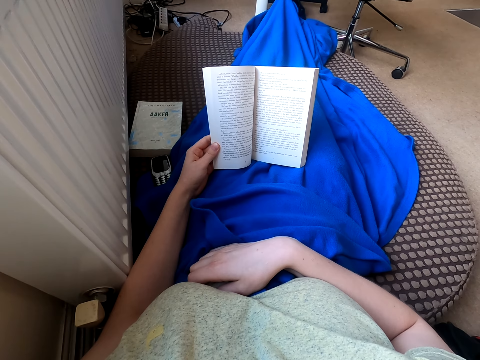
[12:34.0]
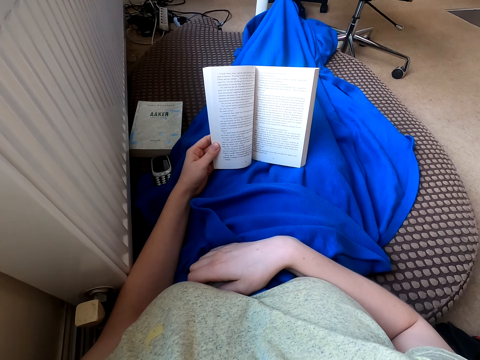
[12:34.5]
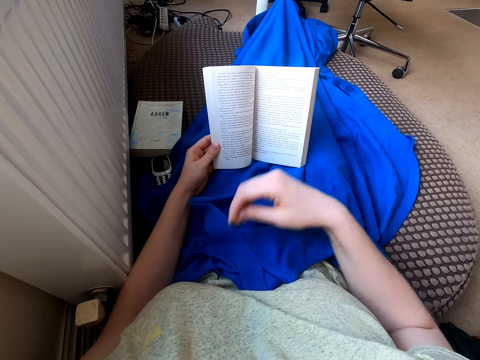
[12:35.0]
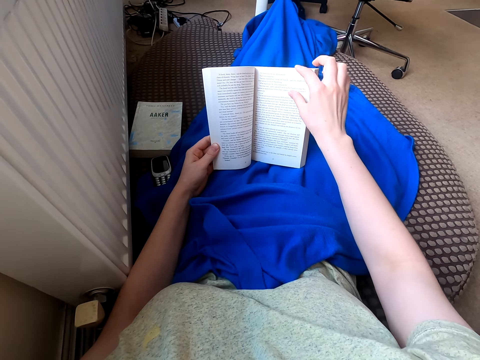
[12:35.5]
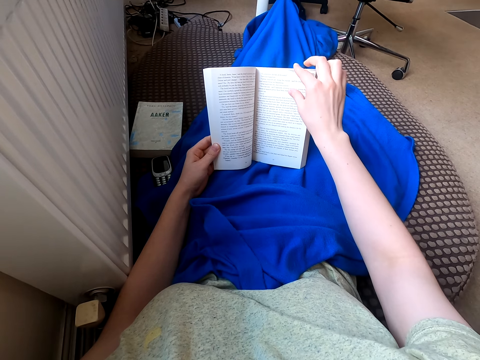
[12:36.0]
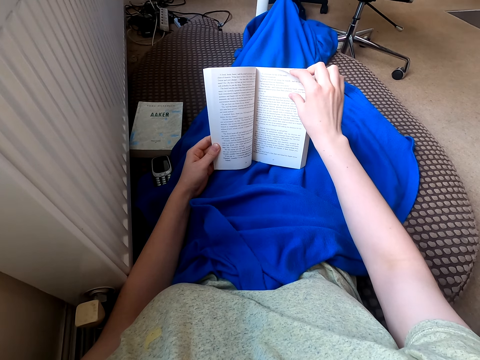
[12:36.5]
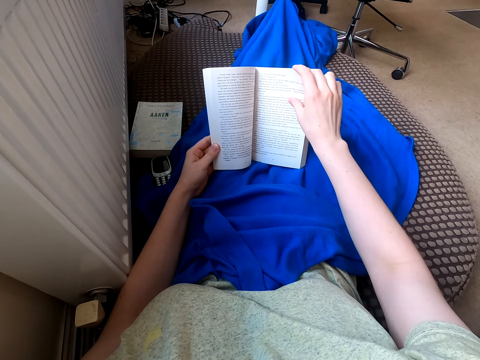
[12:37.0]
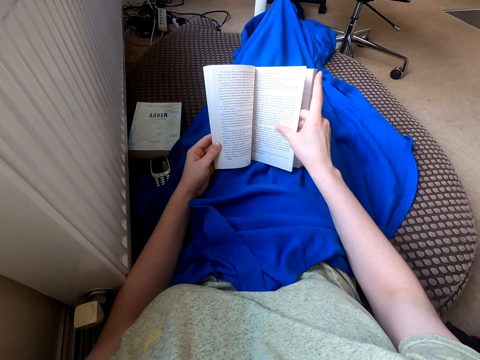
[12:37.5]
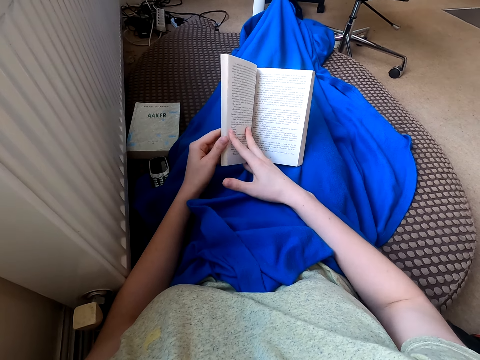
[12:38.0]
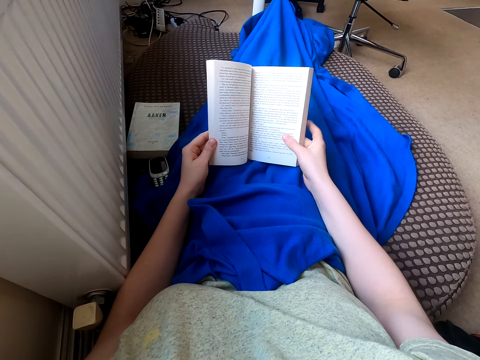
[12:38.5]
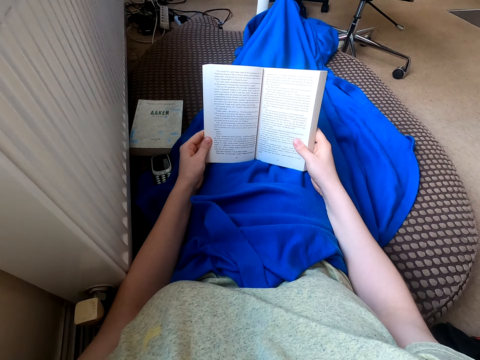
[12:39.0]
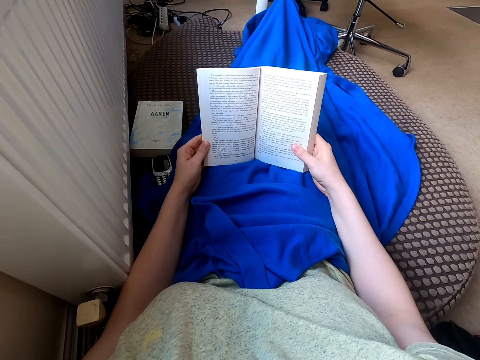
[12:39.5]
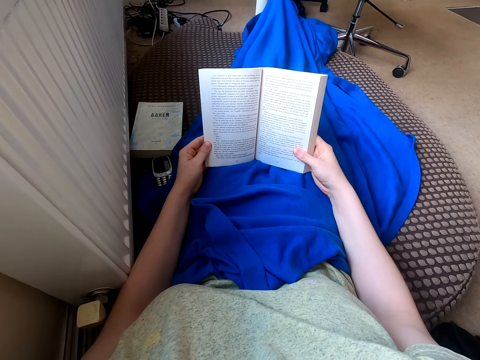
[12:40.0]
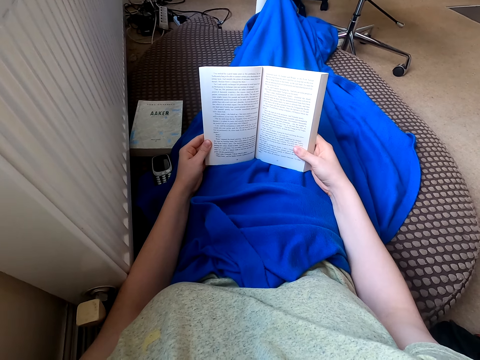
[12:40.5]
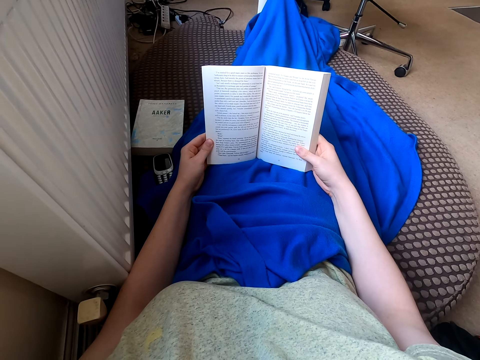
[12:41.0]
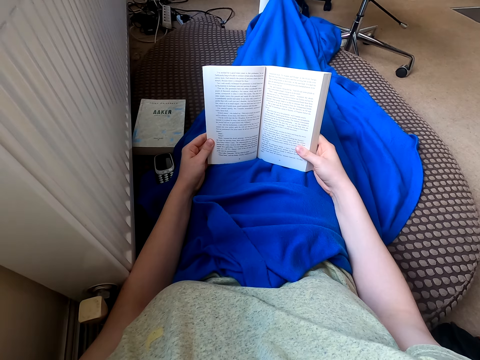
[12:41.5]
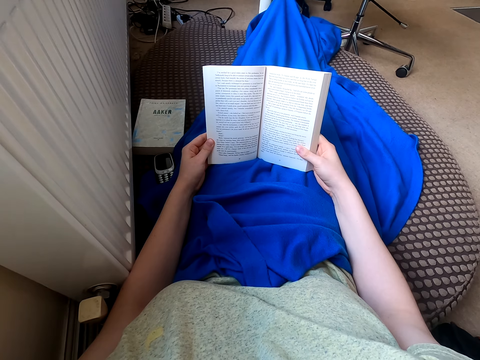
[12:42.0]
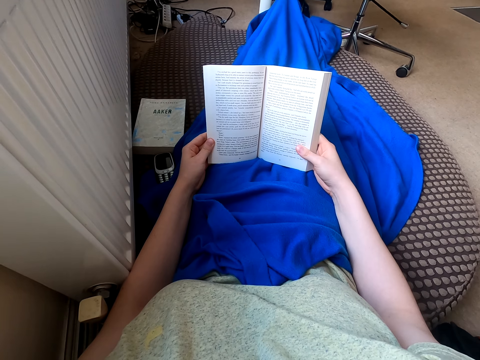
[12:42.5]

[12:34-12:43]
The camera wearer turns the page. They read the book.

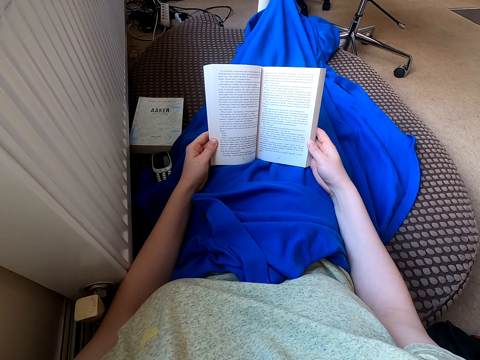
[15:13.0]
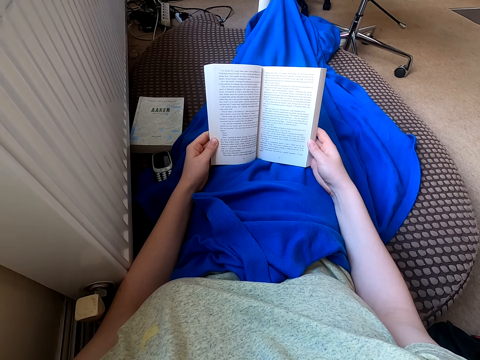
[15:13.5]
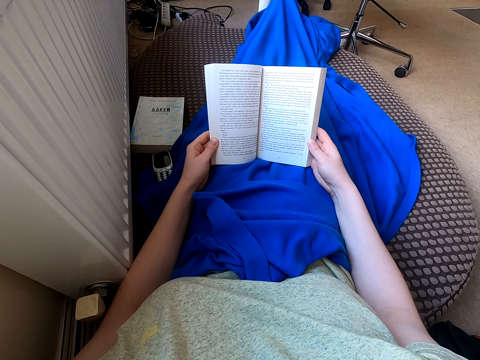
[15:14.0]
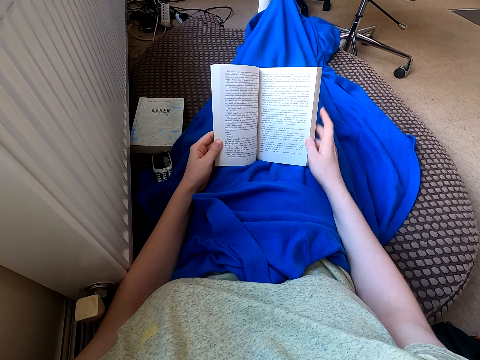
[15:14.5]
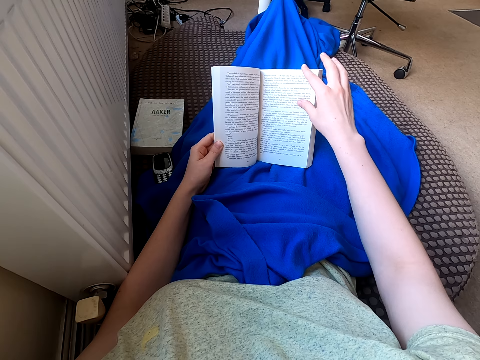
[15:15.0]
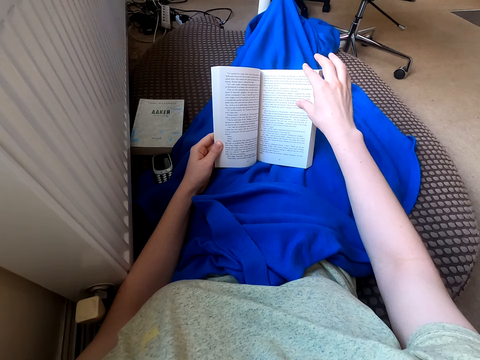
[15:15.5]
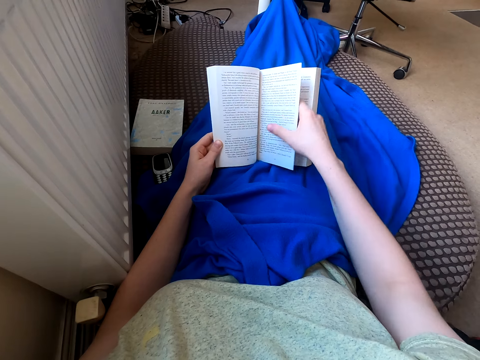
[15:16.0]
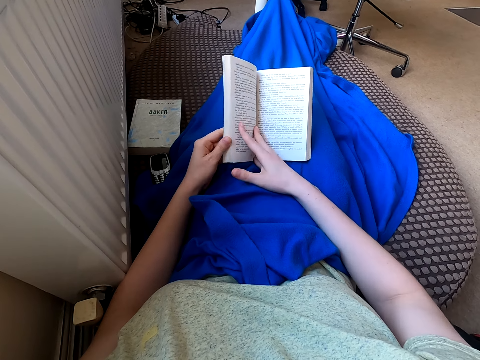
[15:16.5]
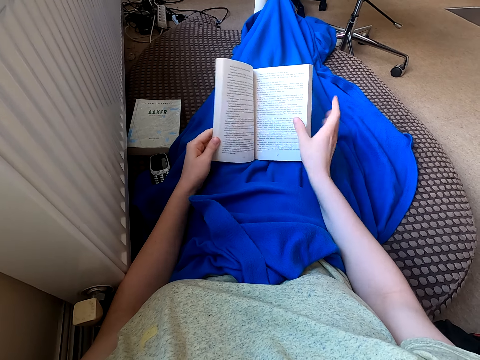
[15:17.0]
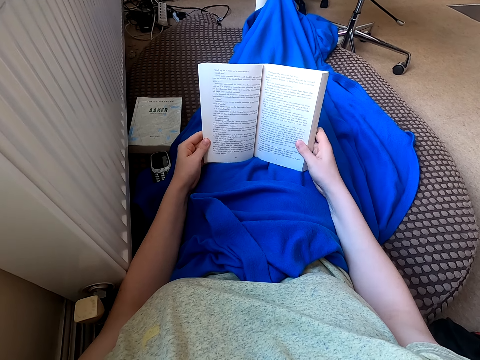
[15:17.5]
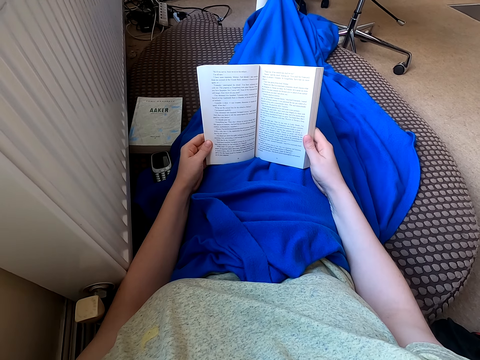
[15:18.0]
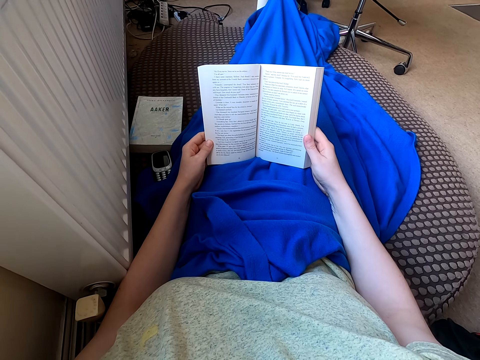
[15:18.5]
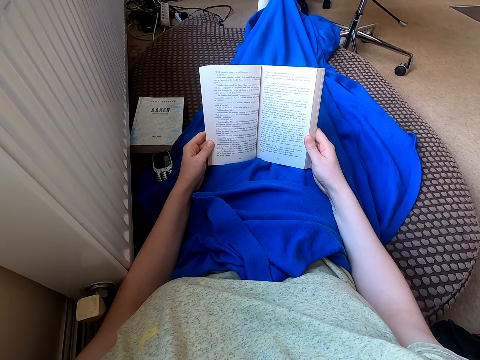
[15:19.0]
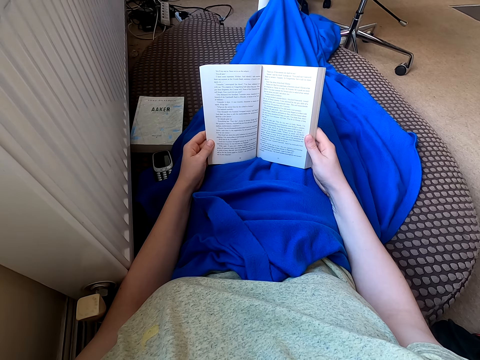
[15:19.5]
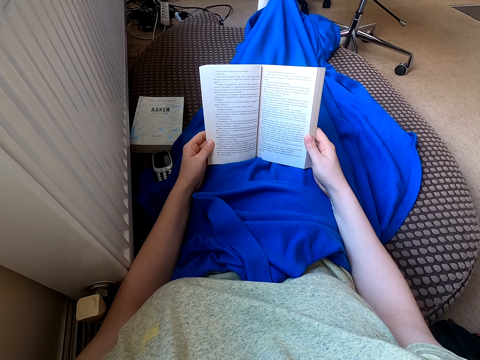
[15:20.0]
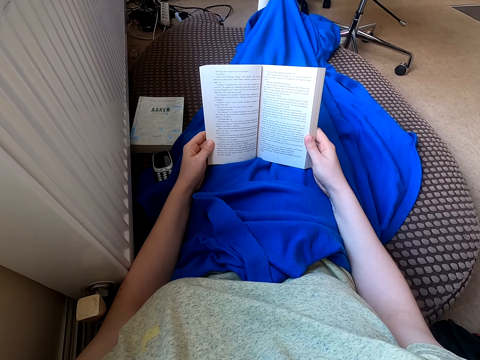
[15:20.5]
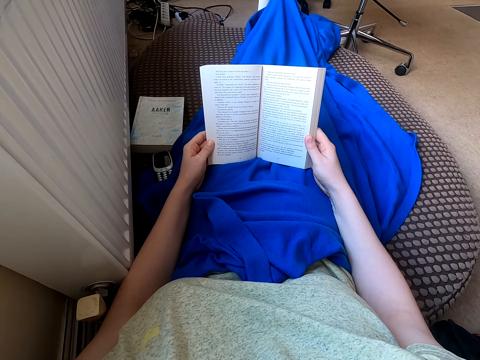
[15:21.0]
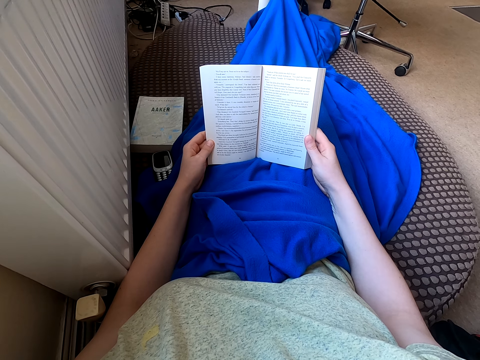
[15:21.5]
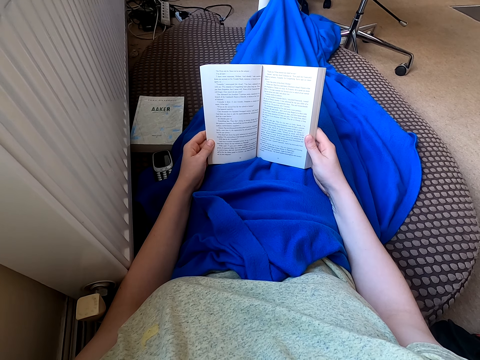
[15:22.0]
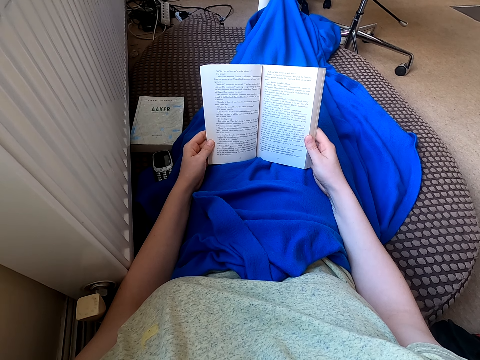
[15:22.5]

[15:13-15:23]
The camera wearer turns the book page. She sits on the sofa with the book in her hands.

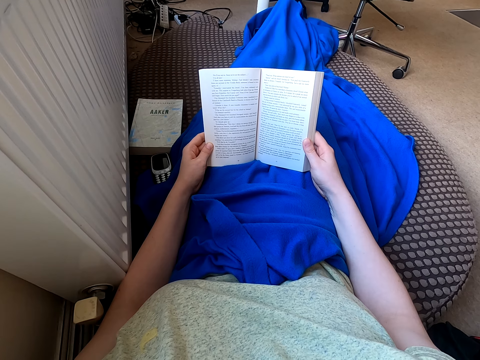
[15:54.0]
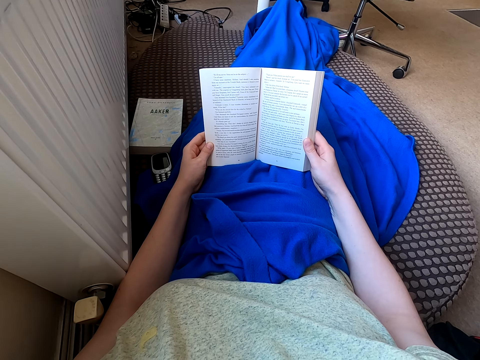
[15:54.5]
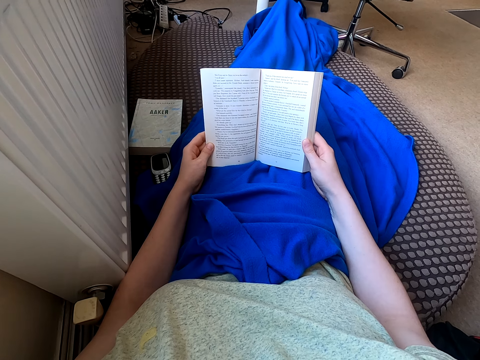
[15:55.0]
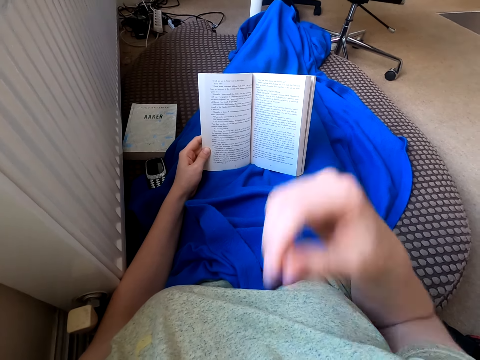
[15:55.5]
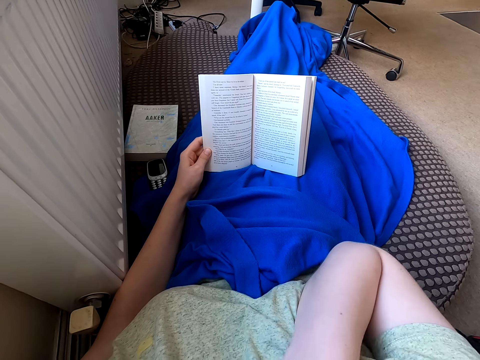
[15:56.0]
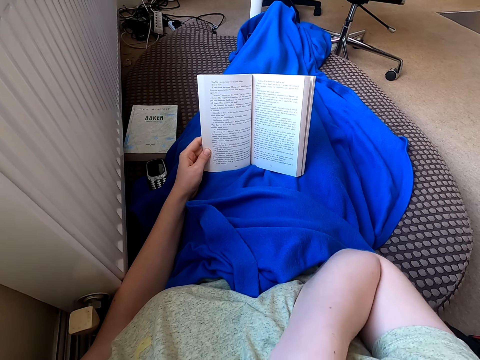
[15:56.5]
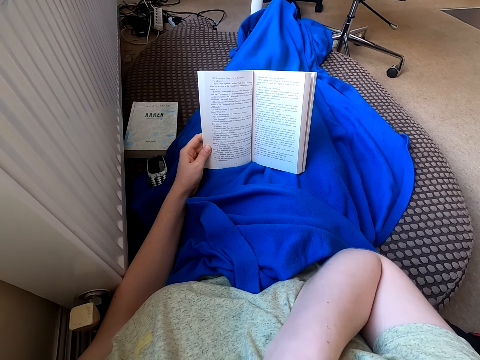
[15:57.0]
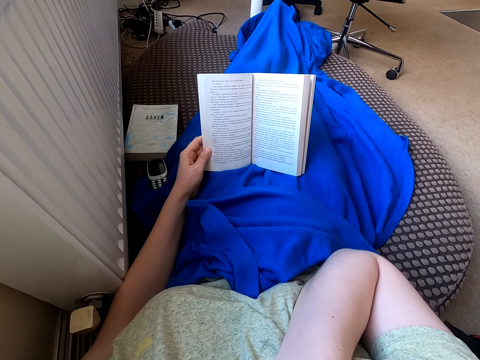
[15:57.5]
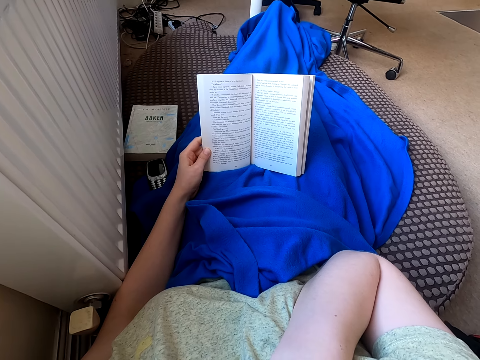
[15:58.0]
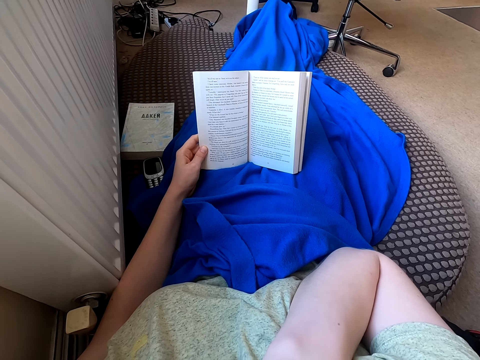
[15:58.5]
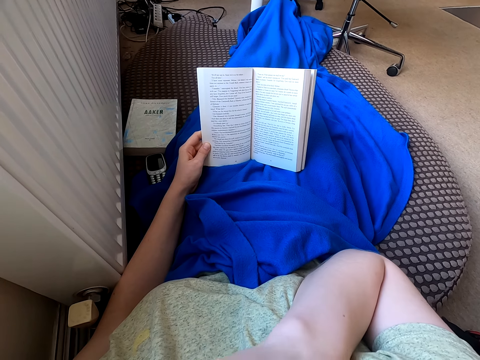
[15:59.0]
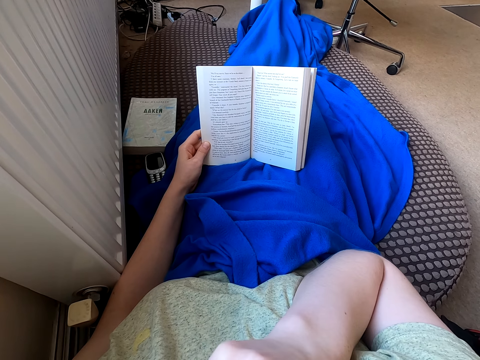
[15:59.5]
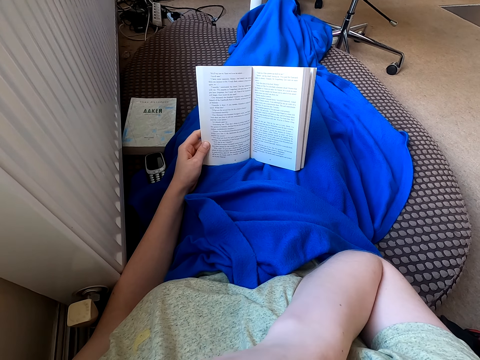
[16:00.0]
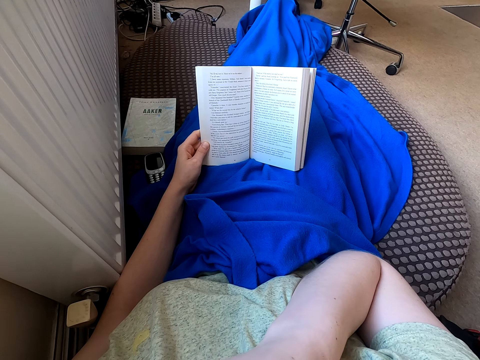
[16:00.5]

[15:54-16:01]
The camera wearer folds their hand. They read the book.
